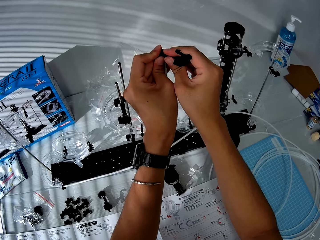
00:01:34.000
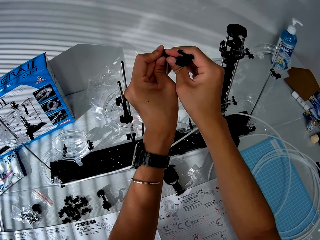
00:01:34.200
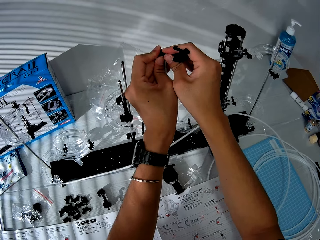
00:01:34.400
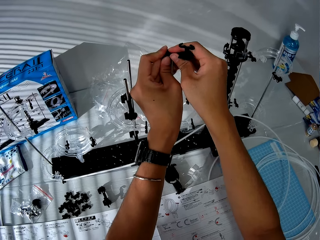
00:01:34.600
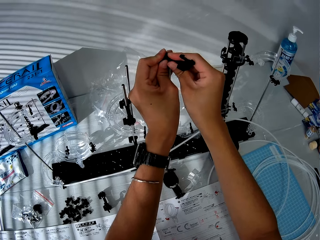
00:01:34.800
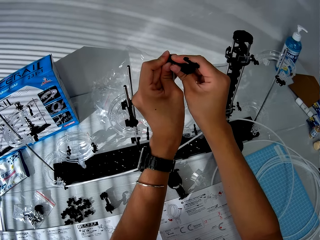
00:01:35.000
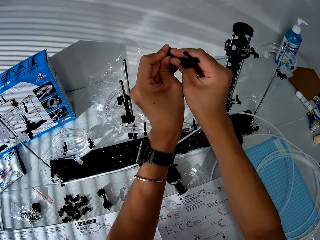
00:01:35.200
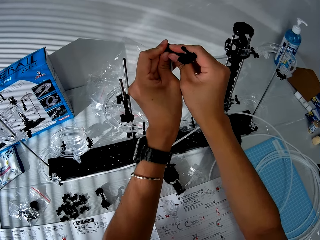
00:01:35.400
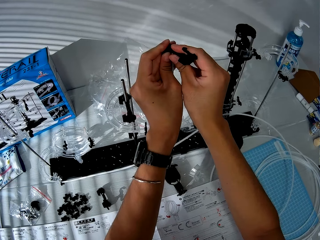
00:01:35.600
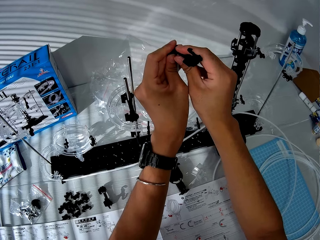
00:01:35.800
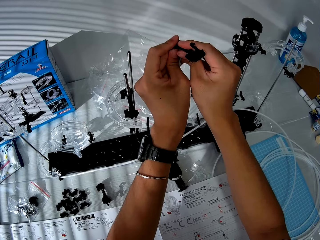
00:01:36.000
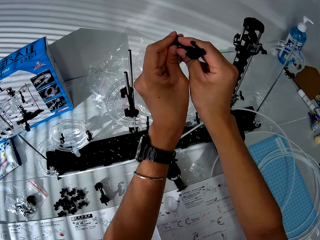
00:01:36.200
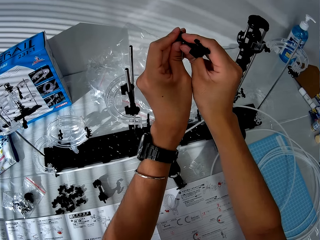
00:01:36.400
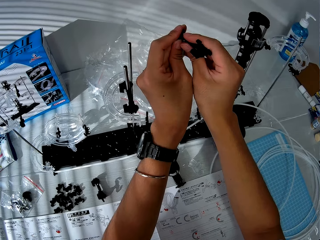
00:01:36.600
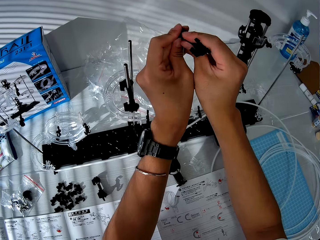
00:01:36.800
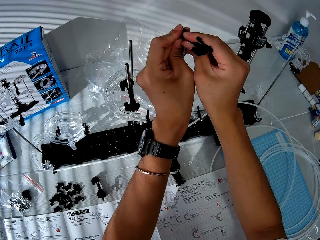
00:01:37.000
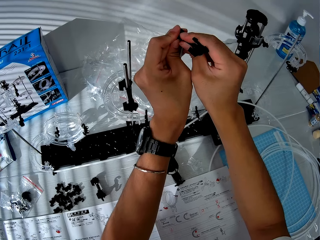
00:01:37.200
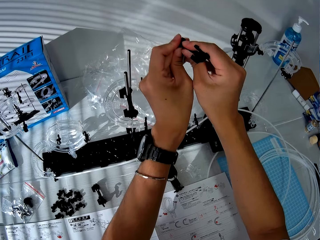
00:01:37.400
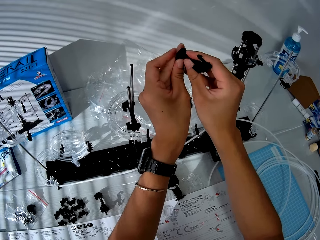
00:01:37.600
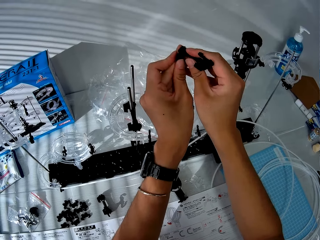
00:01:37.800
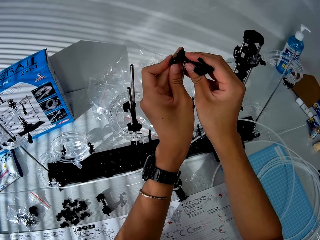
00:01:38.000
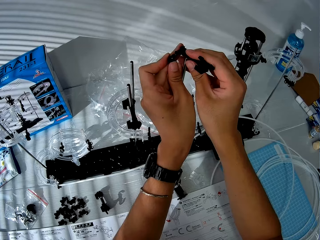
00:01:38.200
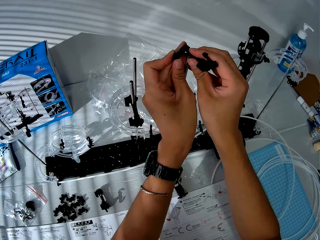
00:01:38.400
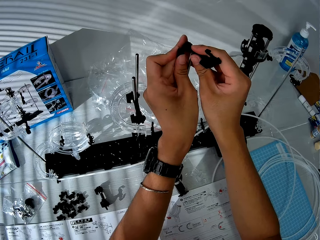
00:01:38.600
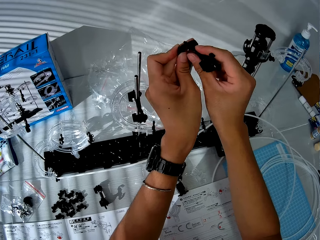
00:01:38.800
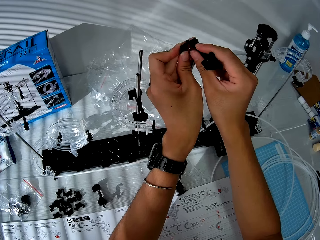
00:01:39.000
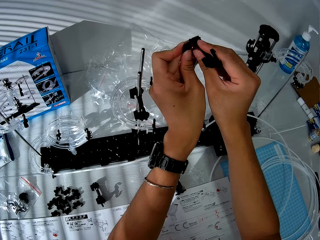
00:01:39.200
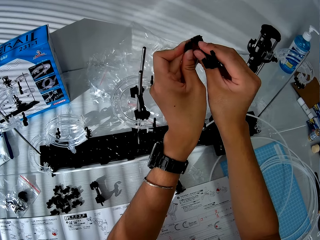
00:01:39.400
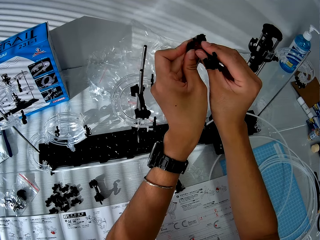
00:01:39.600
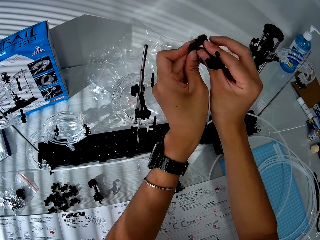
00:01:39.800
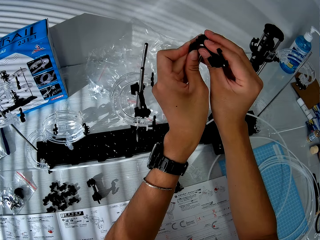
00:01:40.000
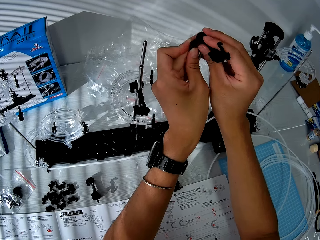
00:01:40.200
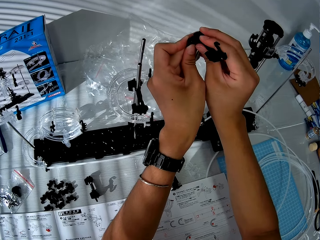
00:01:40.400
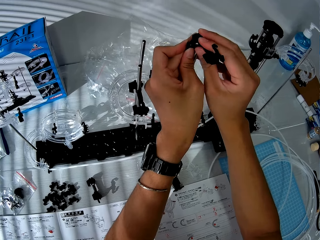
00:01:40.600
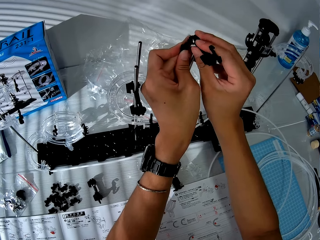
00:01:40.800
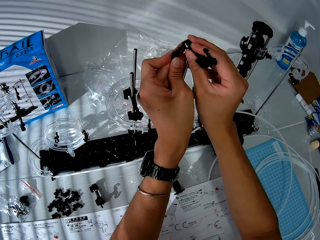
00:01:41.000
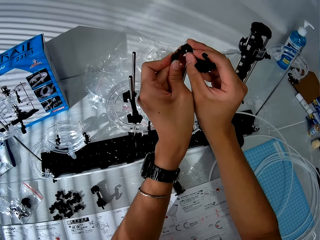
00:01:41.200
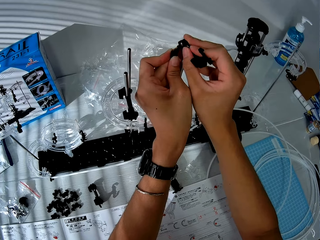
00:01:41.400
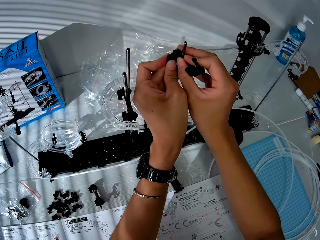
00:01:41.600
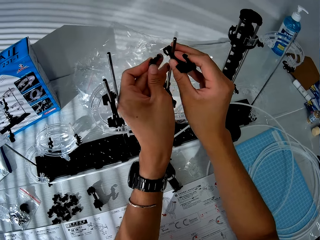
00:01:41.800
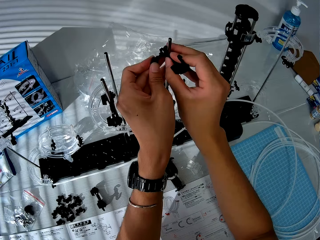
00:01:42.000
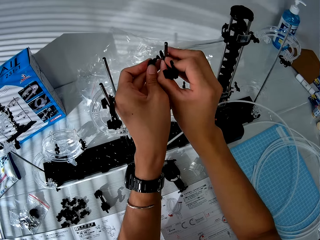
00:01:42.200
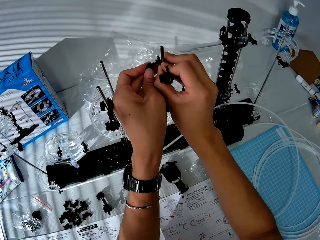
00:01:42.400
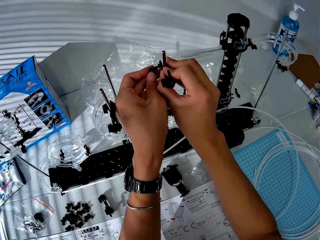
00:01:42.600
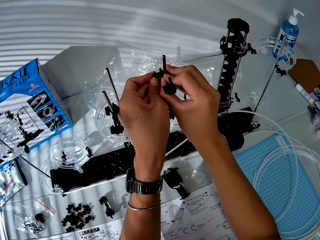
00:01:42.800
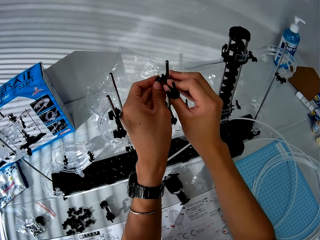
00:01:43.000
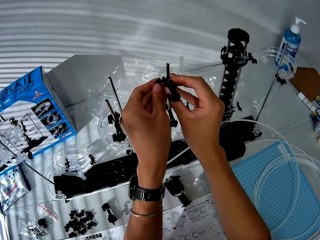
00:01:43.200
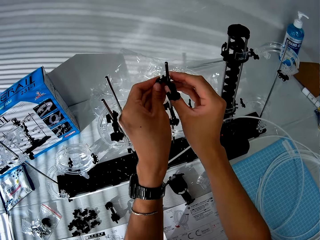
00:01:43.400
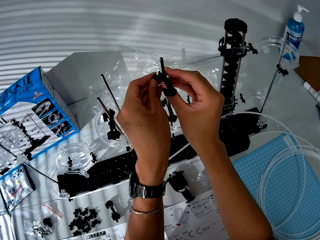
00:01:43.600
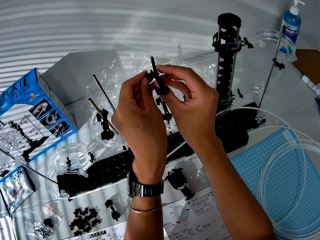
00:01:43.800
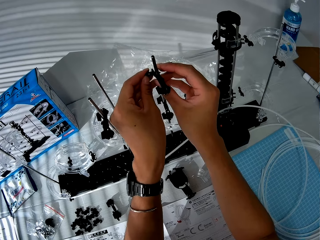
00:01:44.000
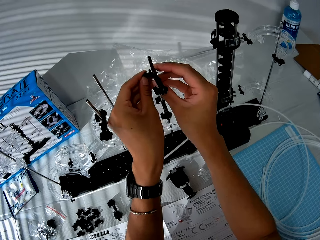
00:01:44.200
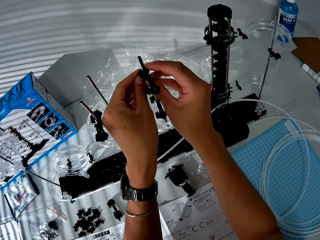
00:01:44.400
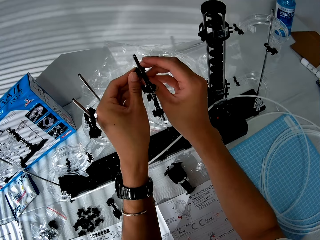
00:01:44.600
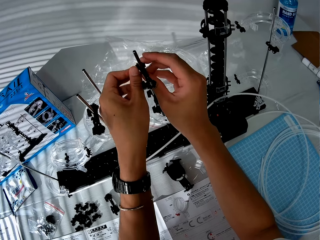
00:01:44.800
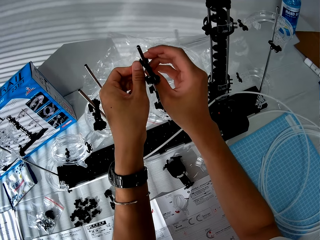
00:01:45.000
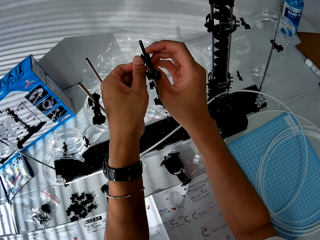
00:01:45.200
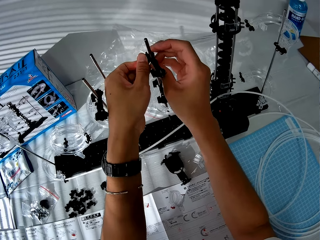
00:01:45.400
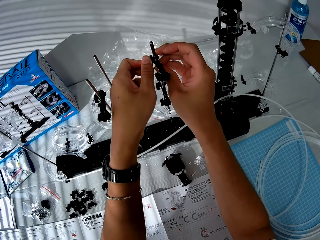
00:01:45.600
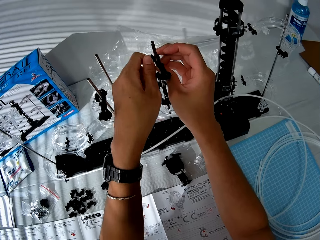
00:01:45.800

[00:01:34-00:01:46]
The camera wearer moves a camera. They fix a spacerail part on a shaft. They move the camera. They fix the spacerail part on the shaft. They push down the spacerail part on the shaft. They fix the spacerail part on the shaft.

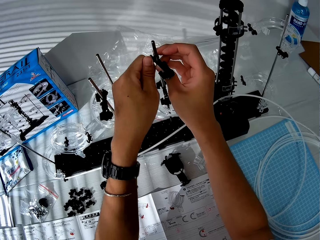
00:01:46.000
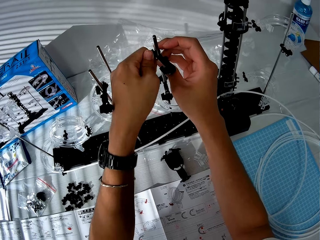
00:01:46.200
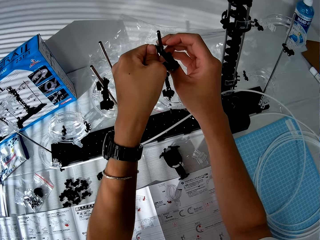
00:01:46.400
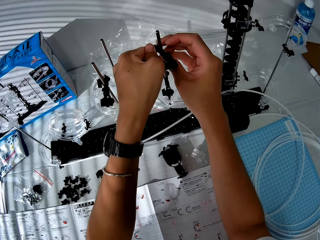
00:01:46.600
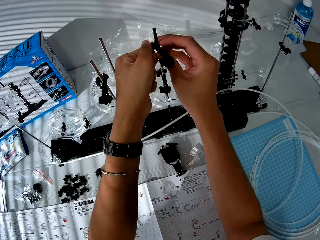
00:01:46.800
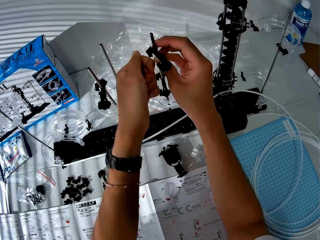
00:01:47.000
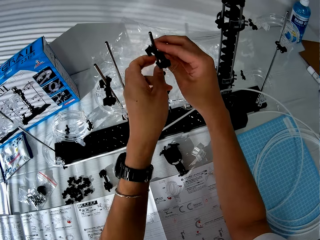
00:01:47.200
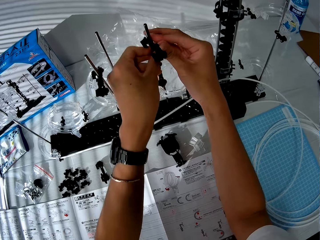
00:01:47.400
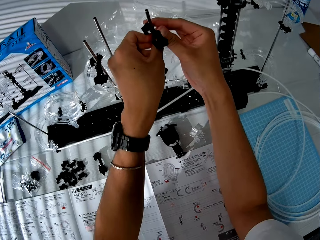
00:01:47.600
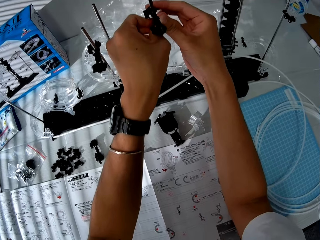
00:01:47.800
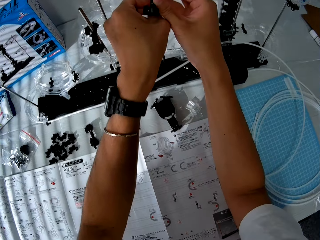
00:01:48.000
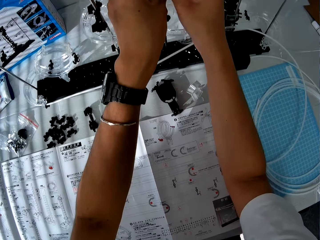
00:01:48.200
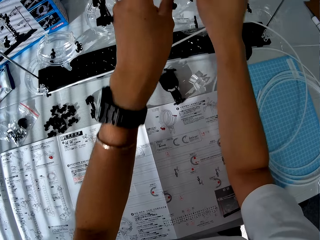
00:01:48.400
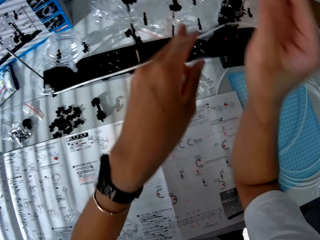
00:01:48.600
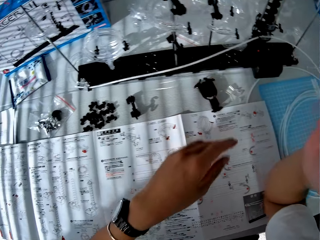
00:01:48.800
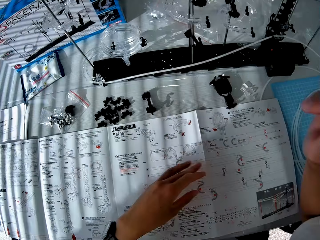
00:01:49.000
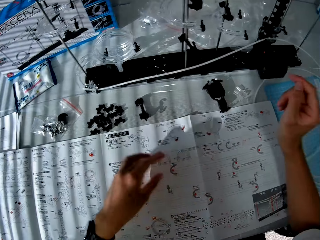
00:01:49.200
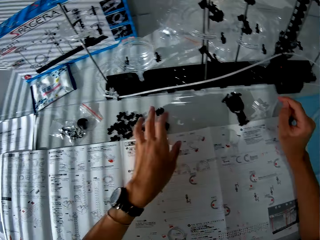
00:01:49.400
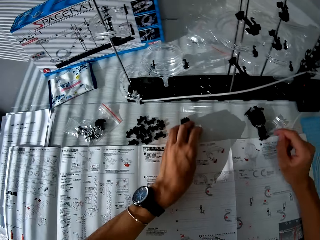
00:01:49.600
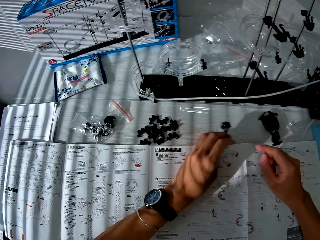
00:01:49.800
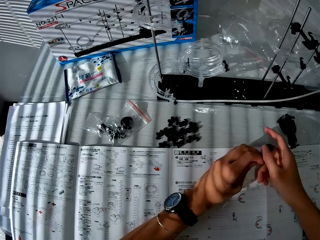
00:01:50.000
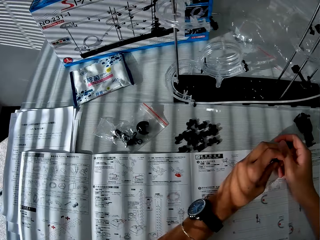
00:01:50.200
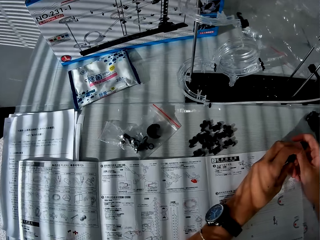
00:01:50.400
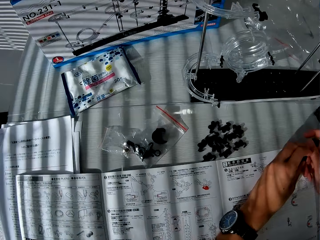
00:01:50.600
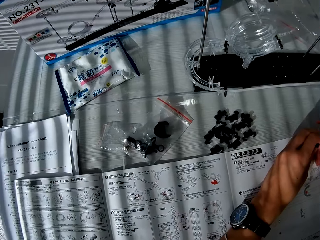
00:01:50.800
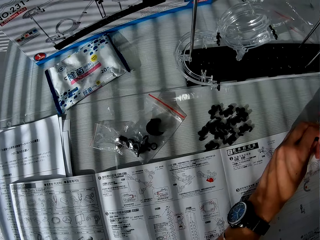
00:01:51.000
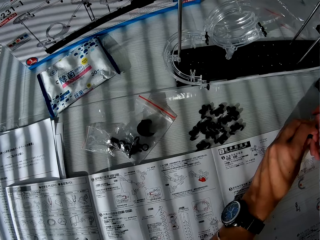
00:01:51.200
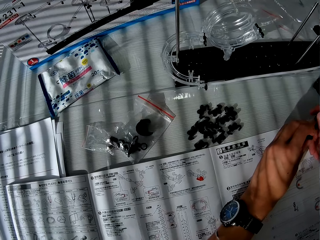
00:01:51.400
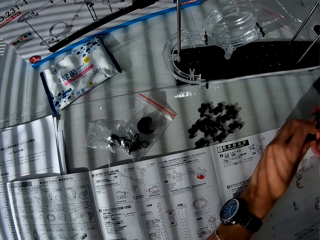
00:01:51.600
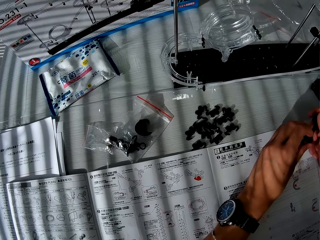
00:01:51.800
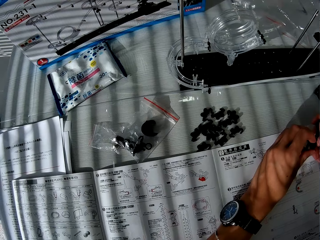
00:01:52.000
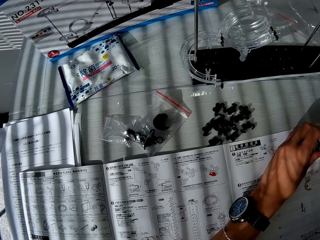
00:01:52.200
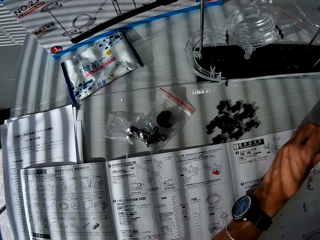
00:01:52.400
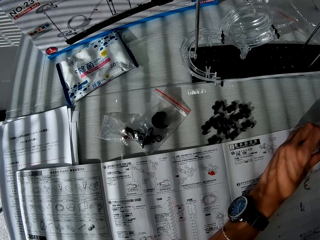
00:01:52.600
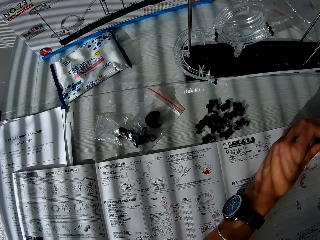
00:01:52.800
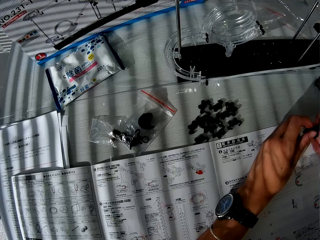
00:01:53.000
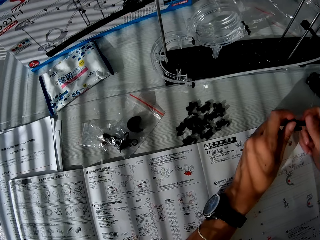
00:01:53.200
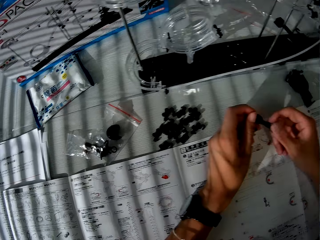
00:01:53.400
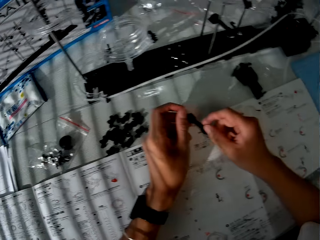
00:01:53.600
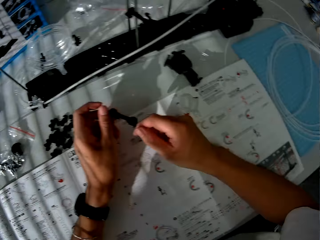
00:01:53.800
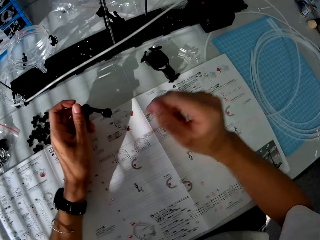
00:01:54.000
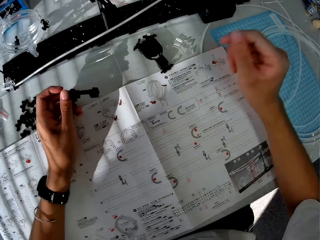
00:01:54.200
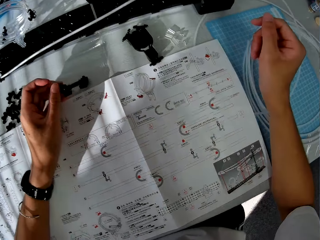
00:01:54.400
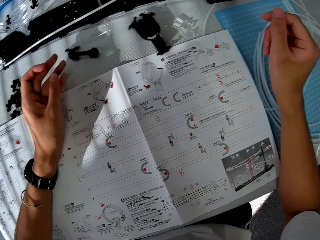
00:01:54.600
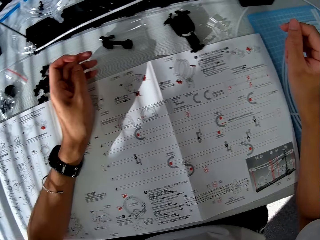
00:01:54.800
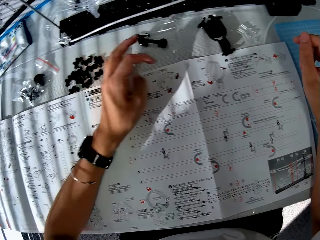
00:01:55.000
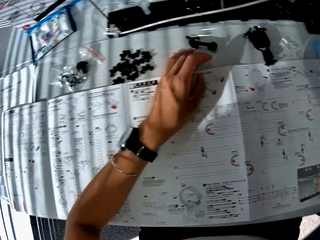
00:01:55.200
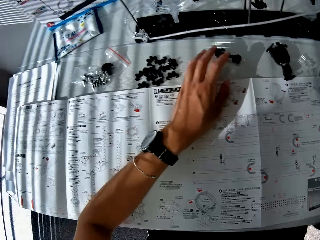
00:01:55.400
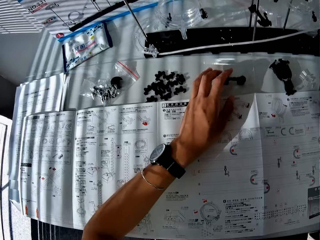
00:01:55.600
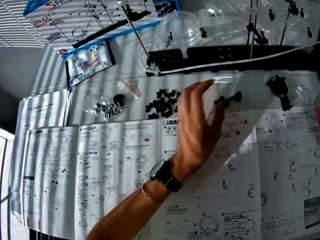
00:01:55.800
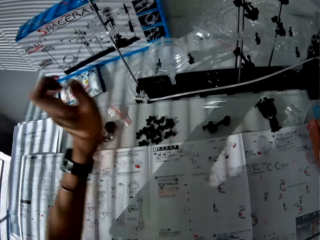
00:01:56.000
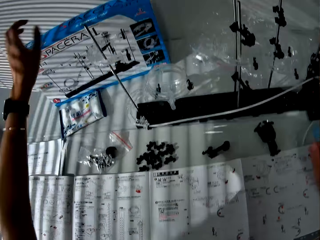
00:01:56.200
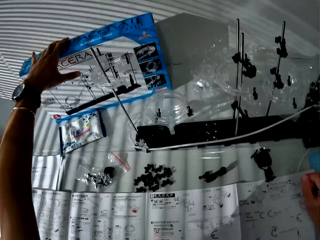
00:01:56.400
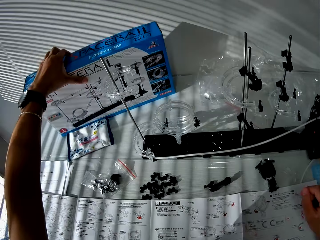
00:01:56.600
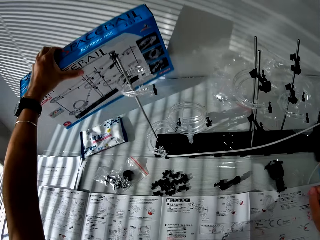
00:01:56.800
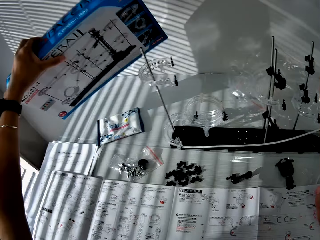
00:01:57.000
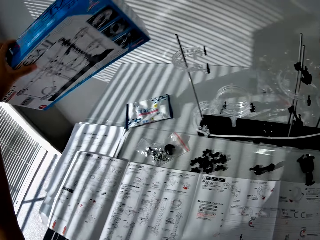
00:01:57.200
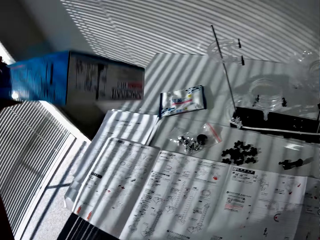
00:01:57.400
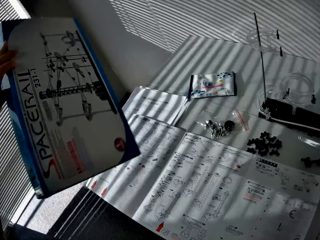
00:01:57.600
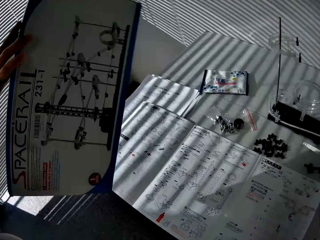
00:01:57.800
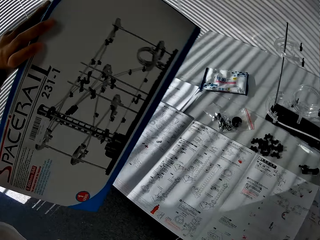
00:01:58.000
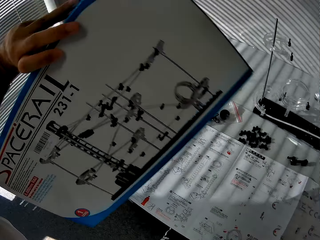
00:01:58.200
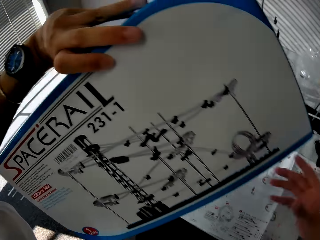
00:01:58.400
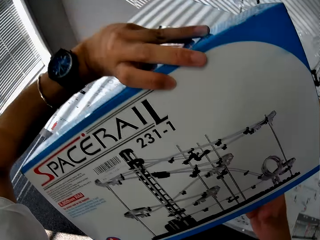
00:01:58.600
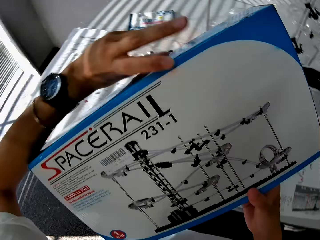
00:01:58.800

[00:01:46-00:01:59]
The camera wearer tightens a spacerail part on a shaft. He holds the spacerail part on the shaft. He withdraws his hands and moves his hands. He picks up another spacerail part on the table. He moves a camera. He holds the spacerail part with both hands. He turns the spacerail part. He holds the spacerail part with his left hand. He moves his right hand. He drops the spacerail part on the table. He moves the camera. He touches the spacerail part. He lifts his left hand. He picks up a spacerail box. He lifts the spacerail box. He turns the spacerail box.
